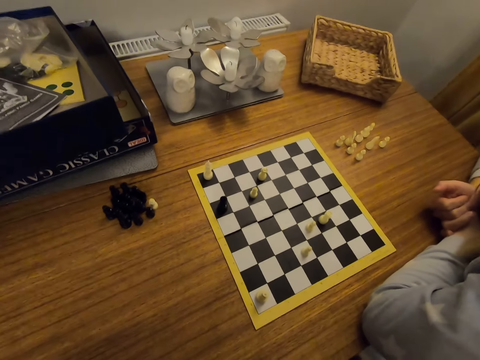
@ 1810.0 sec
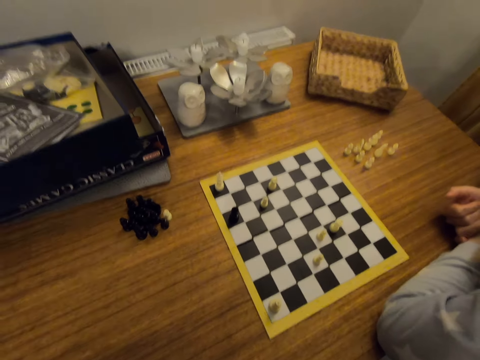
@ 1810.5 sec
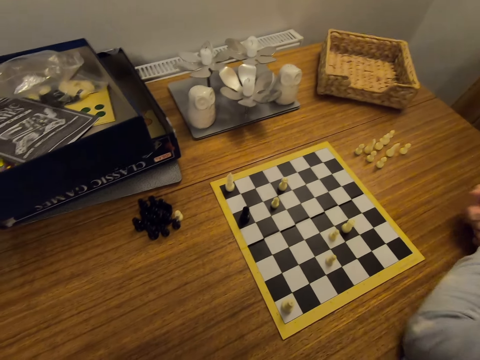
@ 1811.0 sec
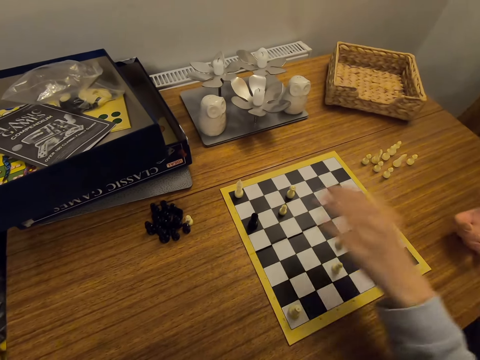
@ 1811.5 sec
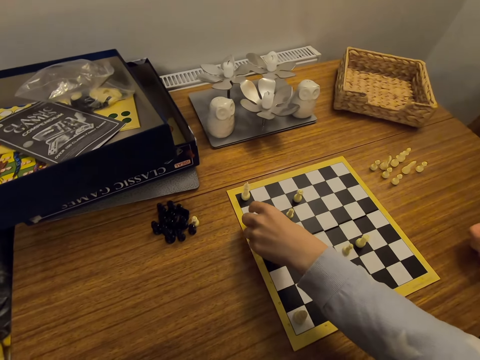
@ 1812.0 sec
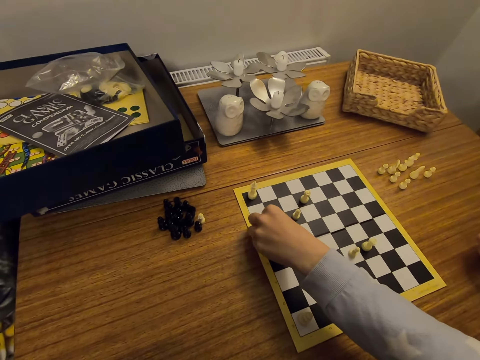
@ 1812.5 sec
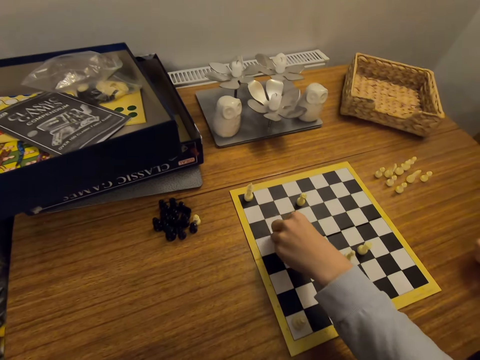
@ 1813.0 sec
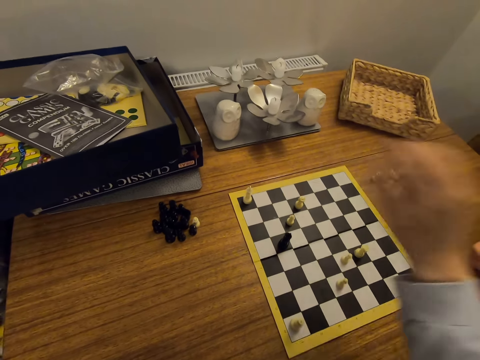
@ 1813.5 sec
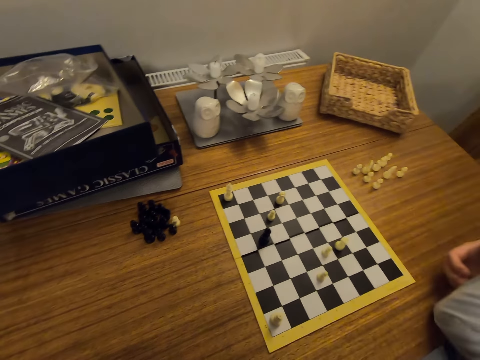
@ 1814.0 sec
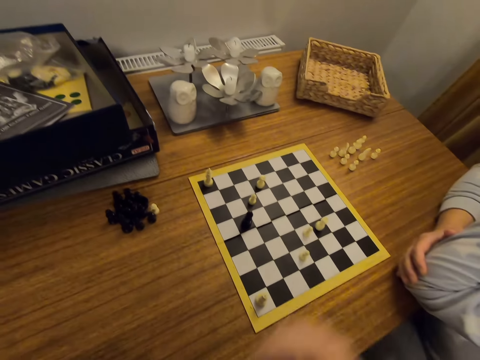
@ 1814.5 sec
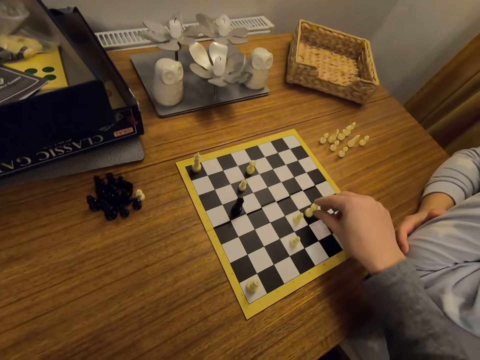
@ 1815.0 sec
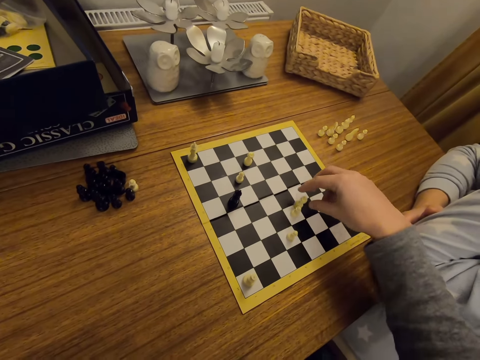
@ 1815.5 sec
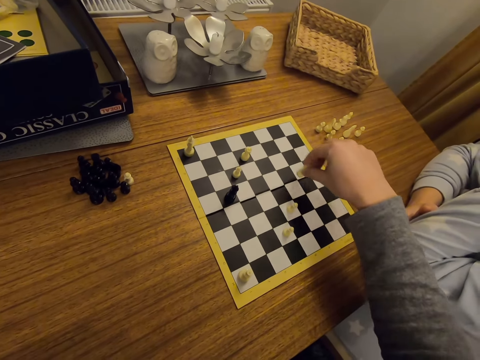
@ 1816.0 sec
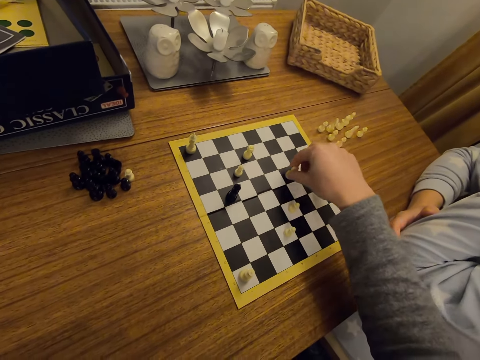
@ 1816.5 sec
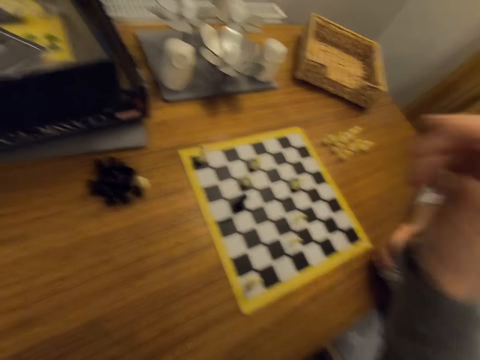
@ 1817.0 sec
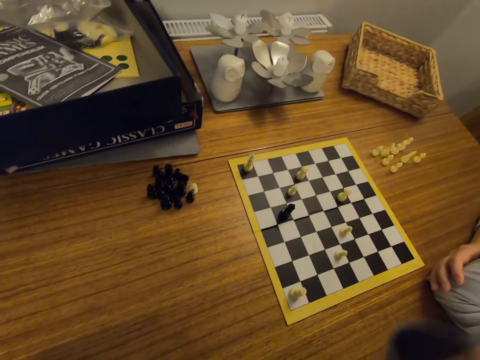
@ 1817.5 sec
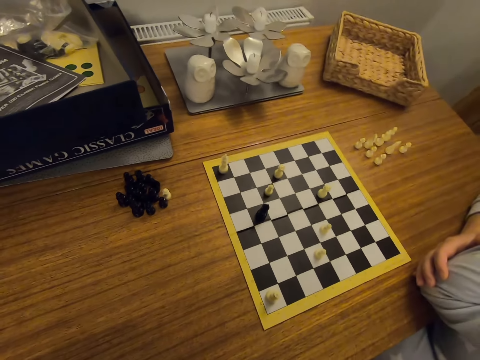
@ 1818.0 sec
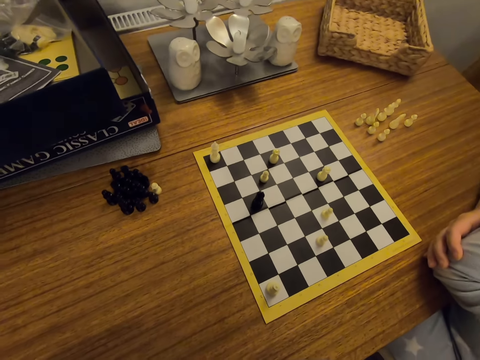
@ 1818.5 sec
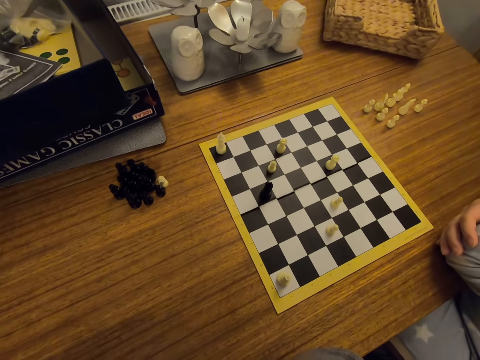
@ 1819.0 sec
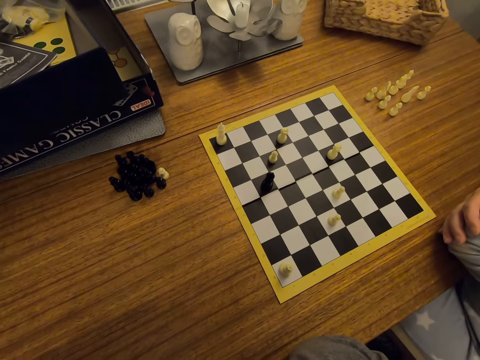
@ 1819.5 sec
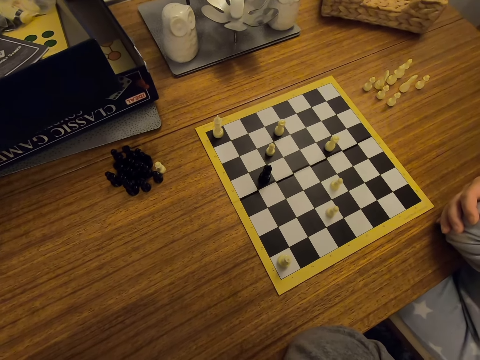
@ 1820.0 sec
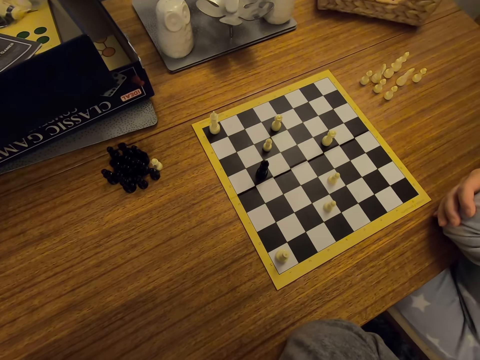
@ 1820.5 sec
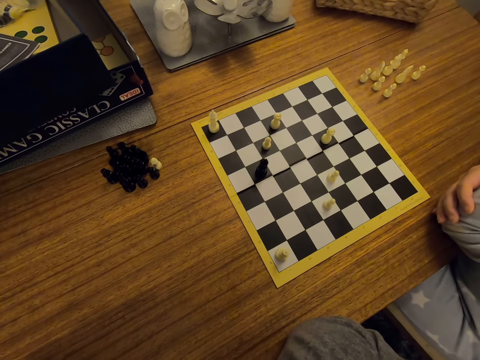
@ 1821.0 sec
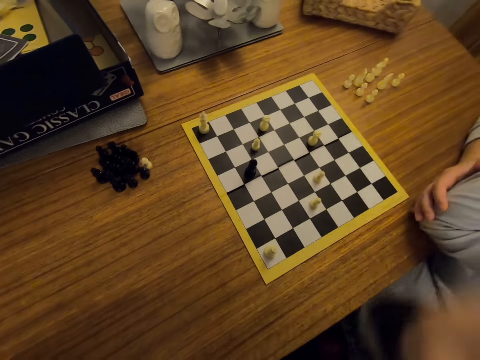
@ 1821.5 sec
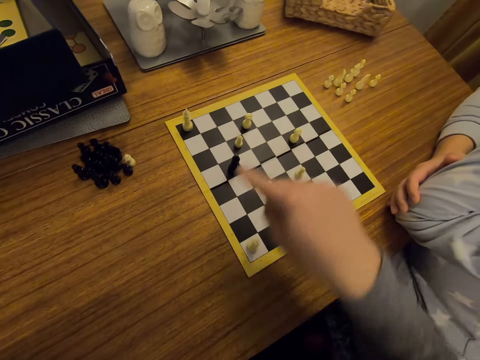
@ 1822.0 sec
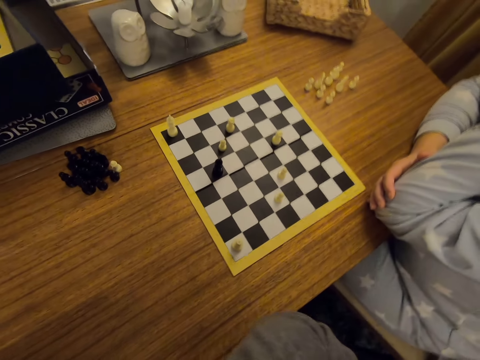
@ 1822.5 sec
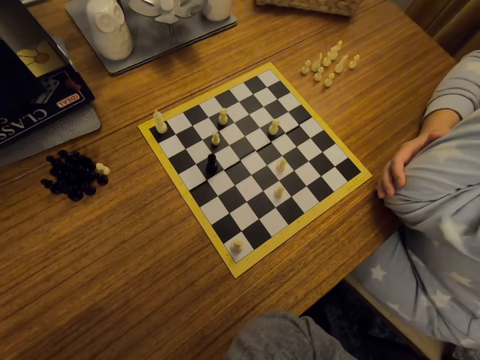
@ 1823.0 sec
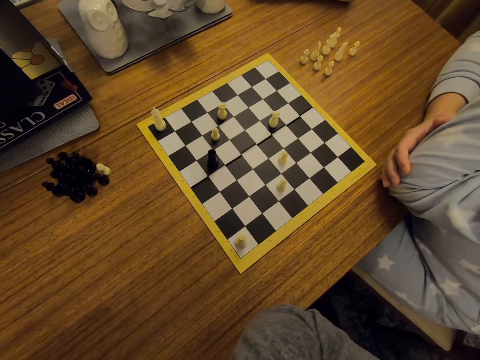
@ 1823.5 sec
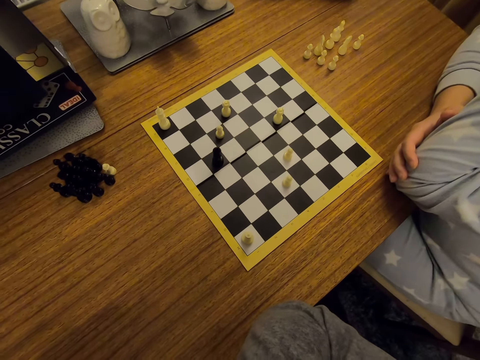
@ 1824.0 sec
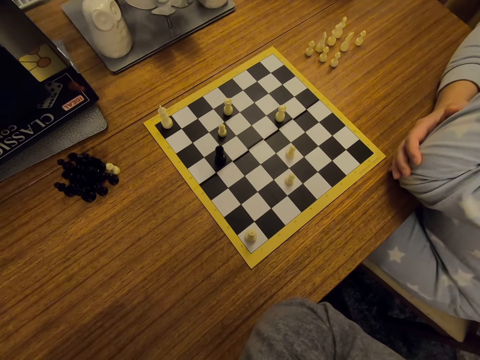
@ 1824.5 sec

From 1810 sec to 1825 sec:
A person moves a chess piece on a board. The person plays chess. The camera wearer moves the chess piece on the board. They play chess. The person looks around. The camera wearer points on the chess board. They touch the face.

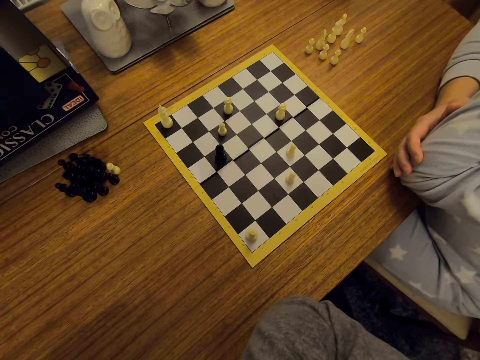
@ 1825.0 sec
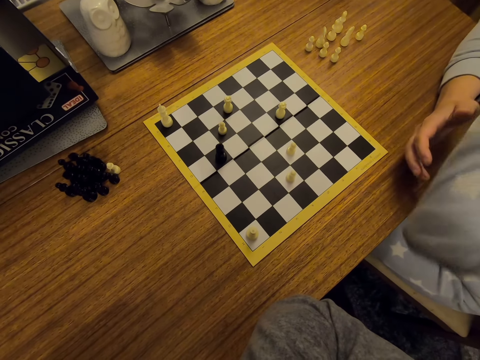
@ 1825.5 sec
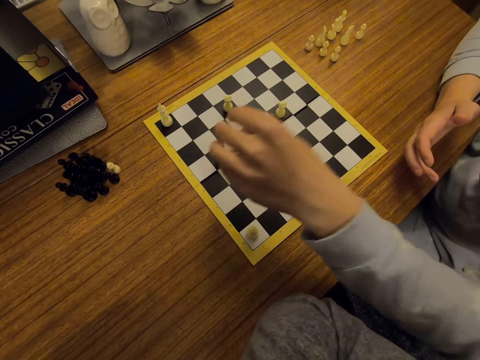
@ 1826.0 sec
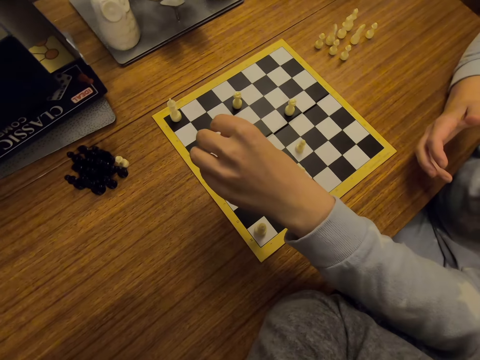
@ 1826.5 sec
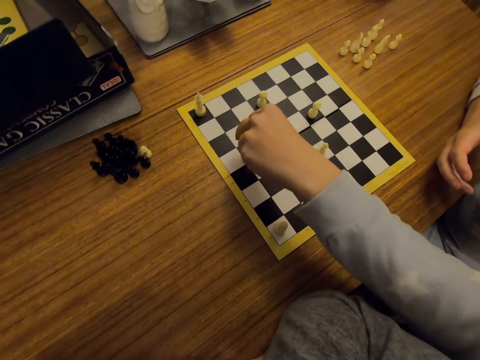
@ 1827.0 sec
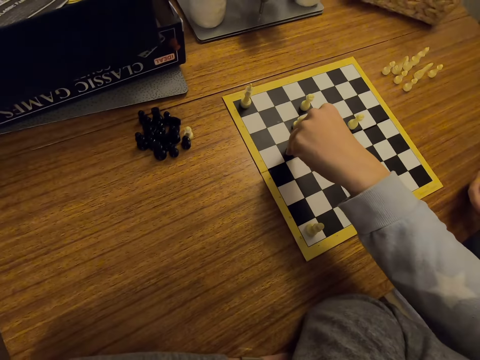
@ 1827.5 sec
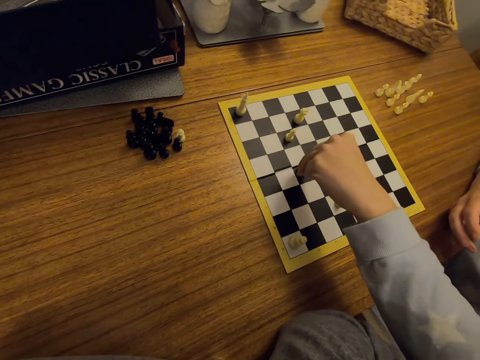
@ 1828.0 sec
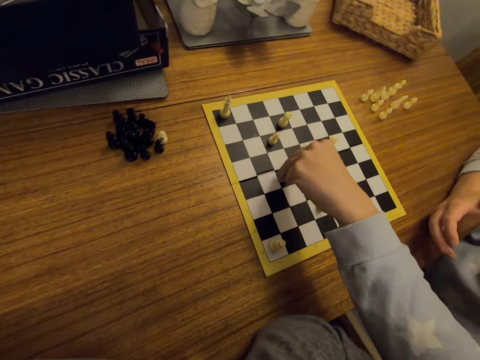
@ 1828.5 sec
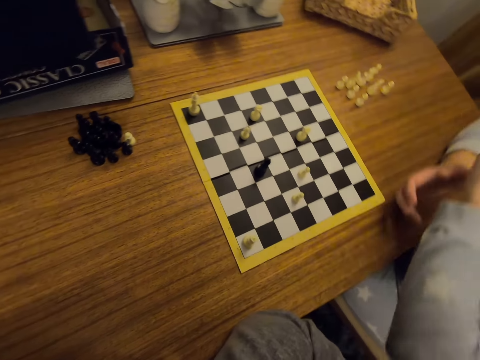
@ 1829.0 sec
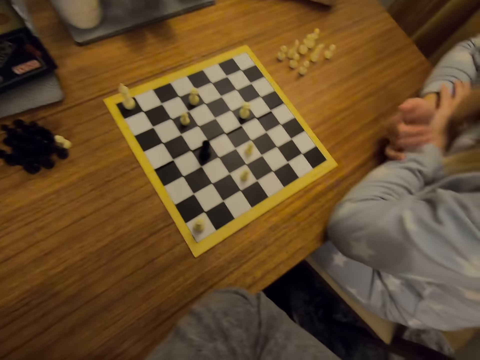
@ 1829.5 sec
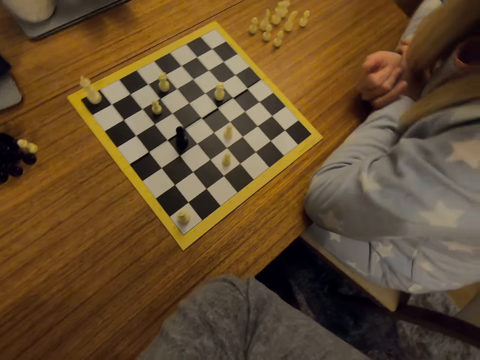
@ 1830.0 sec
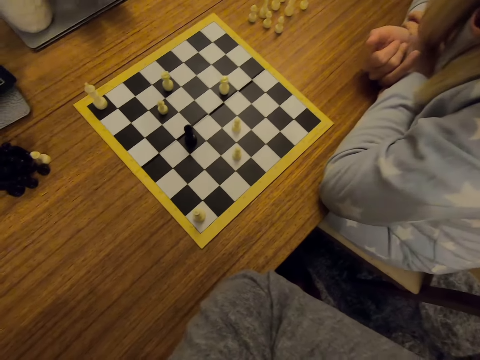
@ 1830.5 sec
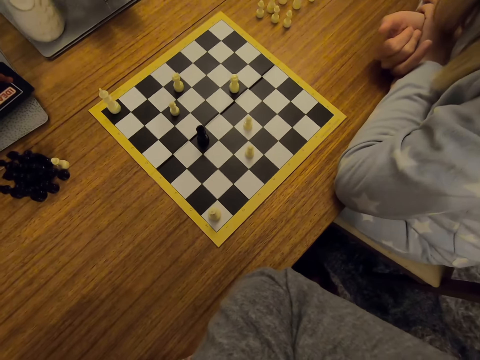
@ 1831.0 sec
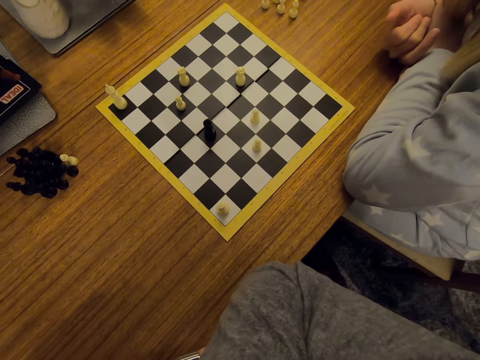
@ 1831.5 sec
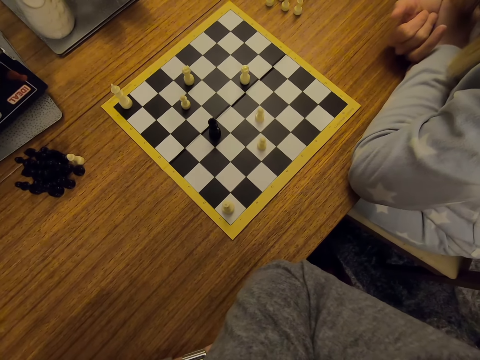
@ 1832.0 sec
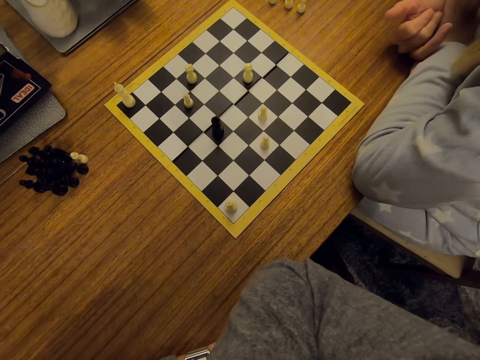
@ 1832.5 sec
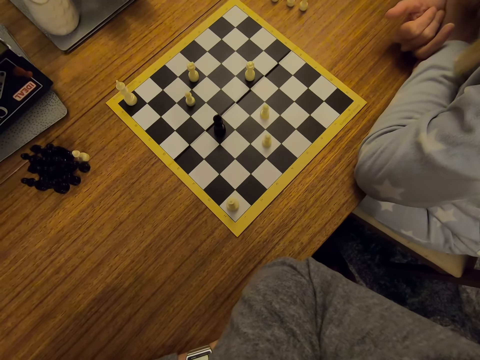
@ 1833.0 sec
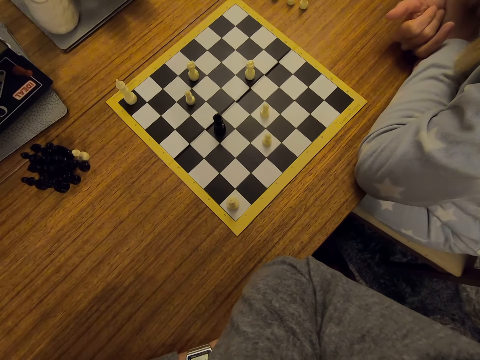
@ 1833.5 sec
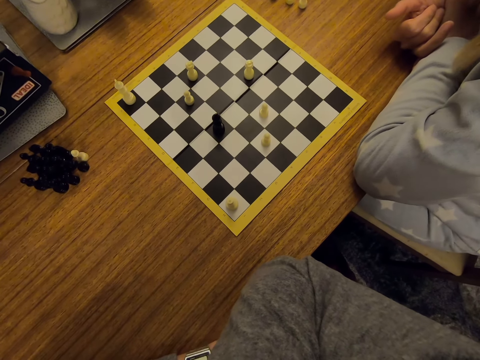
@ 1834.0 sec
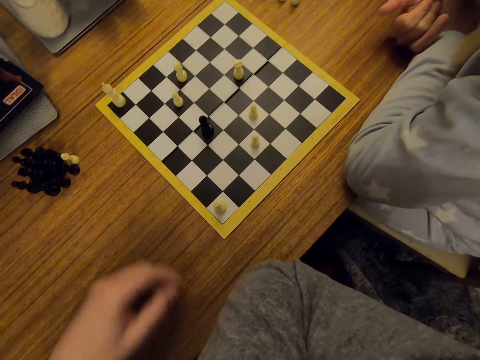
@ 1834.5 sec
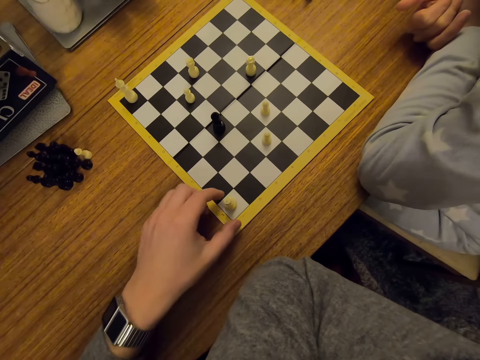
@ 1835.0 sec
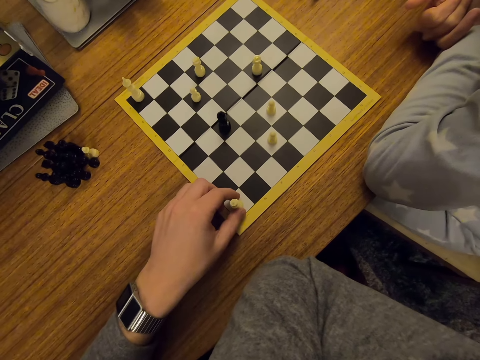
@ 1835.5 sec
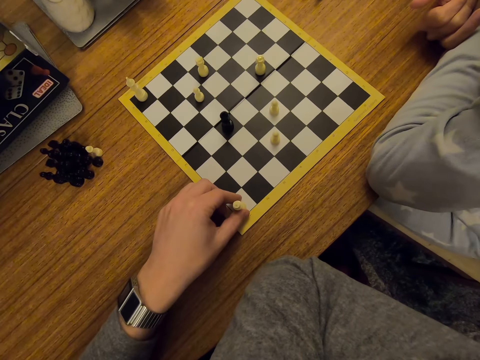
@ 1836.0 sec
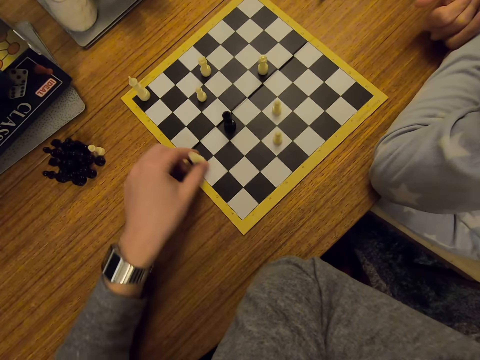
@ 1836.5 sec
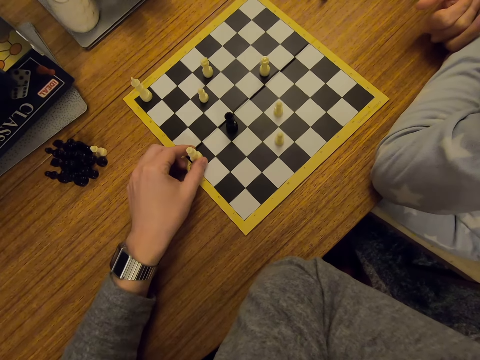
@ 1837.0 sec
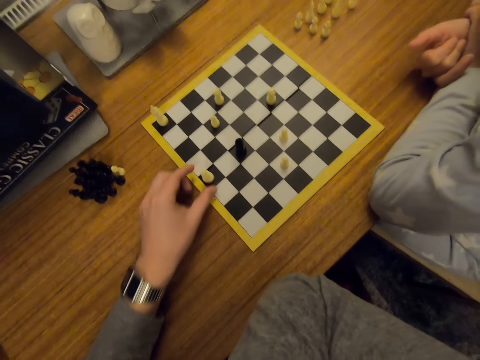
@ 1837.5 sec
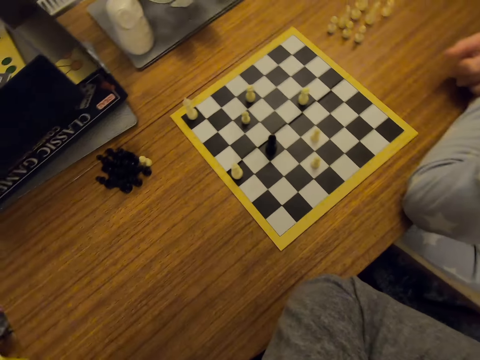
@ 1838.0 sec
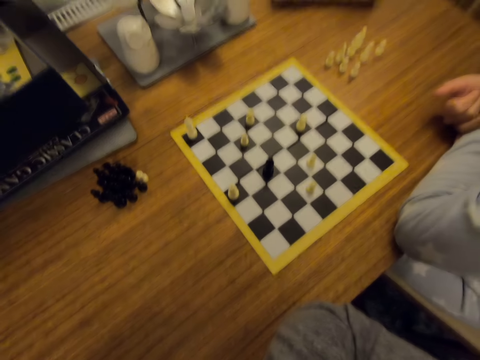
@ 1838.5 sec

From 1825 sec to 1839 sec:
A person moves a chess piece on a board. The person plays chess, puts hands on a table, and looks around. The camera wearer moves the chess piece on the board. They play chess.
